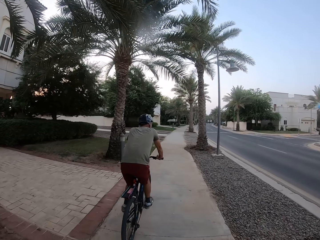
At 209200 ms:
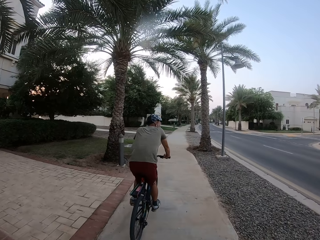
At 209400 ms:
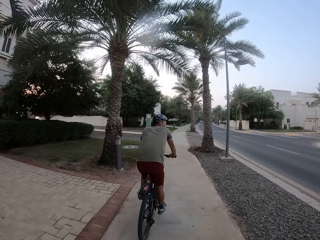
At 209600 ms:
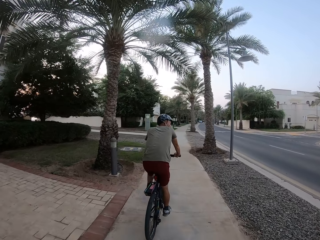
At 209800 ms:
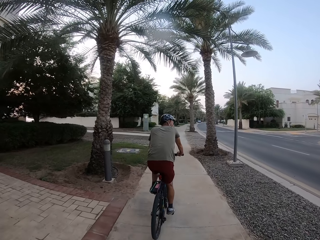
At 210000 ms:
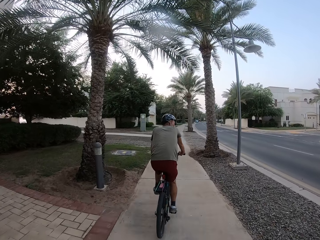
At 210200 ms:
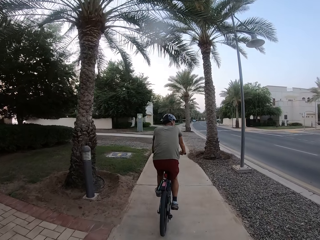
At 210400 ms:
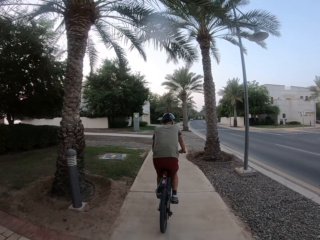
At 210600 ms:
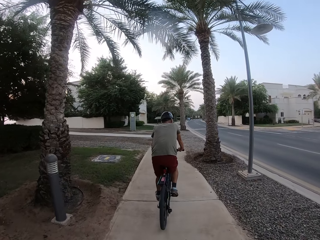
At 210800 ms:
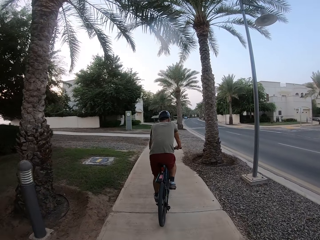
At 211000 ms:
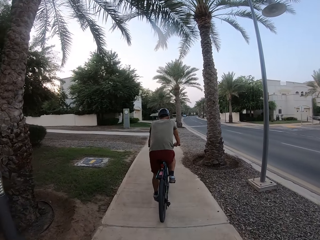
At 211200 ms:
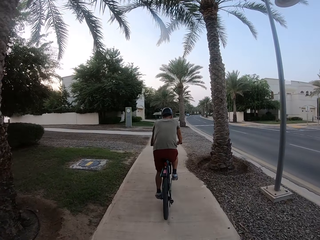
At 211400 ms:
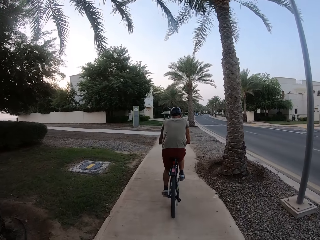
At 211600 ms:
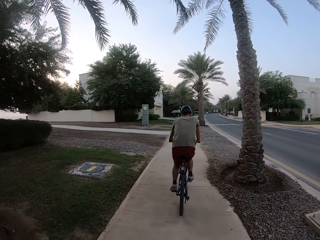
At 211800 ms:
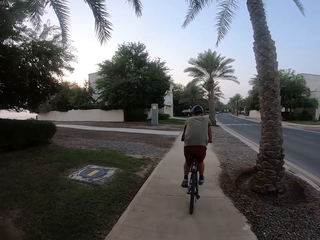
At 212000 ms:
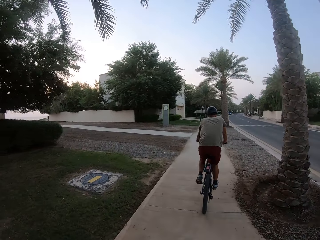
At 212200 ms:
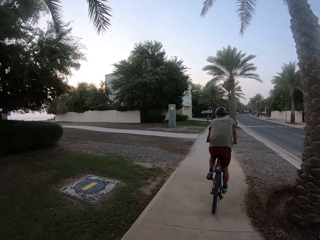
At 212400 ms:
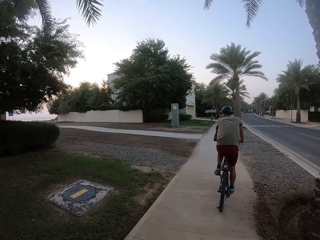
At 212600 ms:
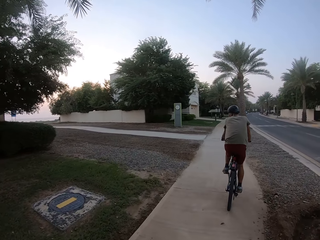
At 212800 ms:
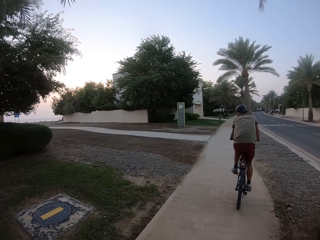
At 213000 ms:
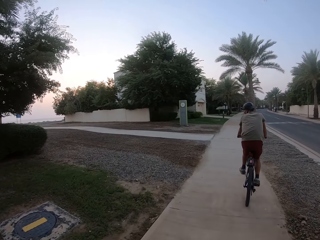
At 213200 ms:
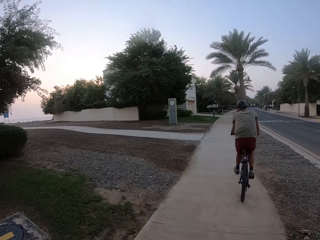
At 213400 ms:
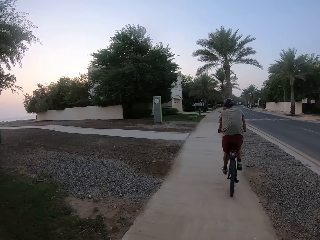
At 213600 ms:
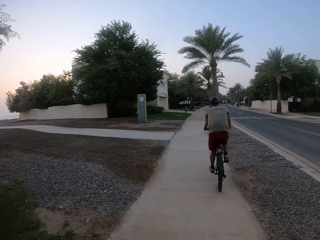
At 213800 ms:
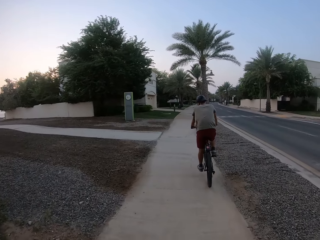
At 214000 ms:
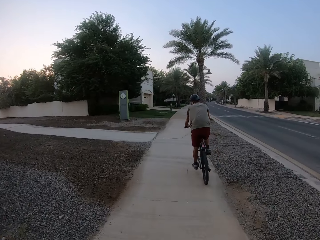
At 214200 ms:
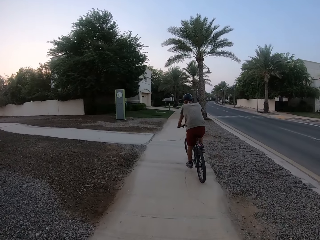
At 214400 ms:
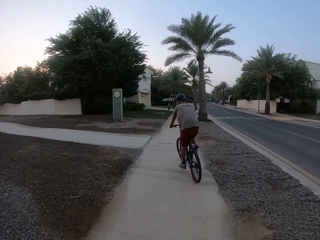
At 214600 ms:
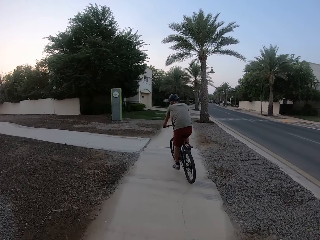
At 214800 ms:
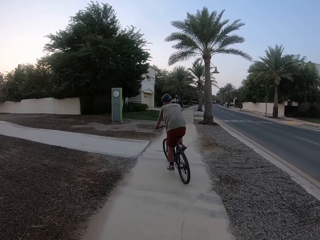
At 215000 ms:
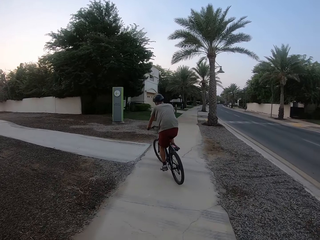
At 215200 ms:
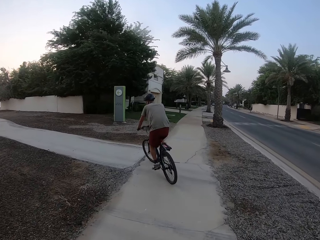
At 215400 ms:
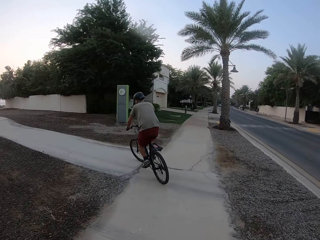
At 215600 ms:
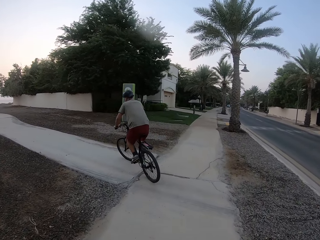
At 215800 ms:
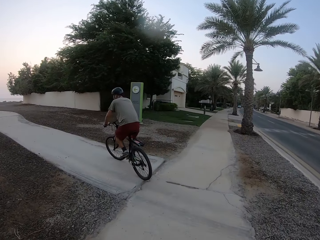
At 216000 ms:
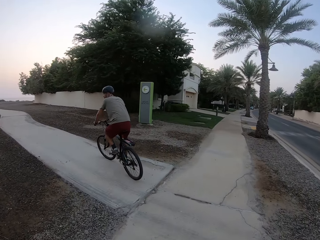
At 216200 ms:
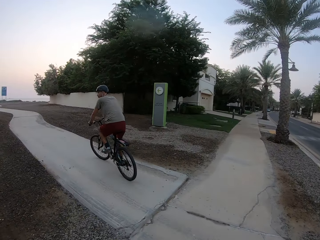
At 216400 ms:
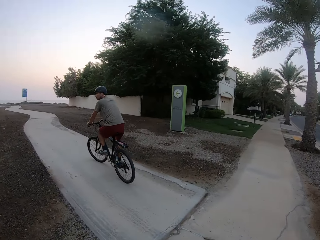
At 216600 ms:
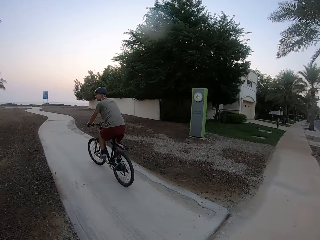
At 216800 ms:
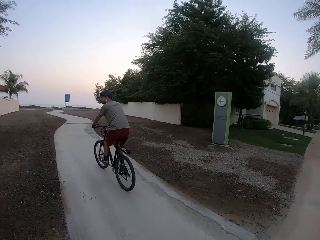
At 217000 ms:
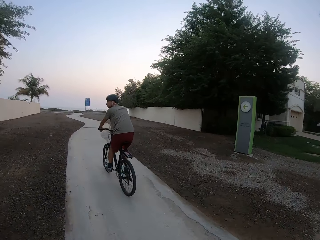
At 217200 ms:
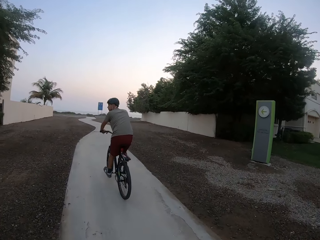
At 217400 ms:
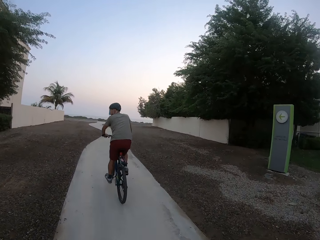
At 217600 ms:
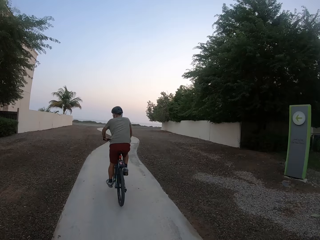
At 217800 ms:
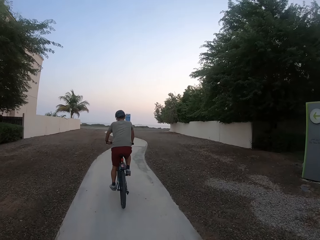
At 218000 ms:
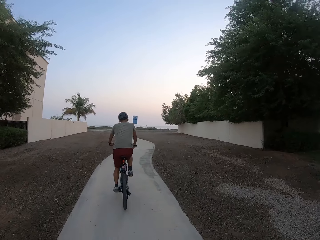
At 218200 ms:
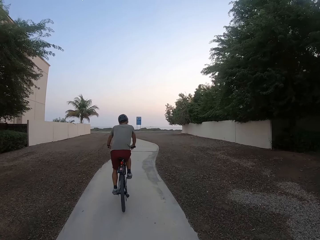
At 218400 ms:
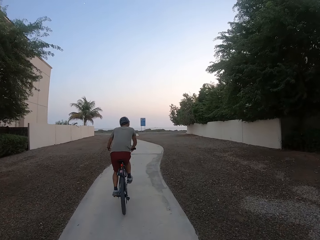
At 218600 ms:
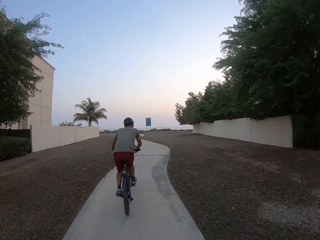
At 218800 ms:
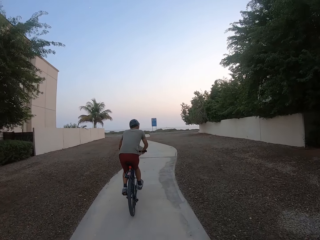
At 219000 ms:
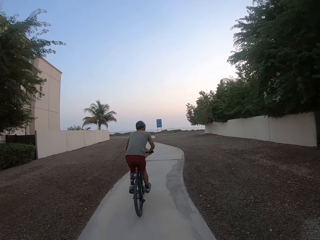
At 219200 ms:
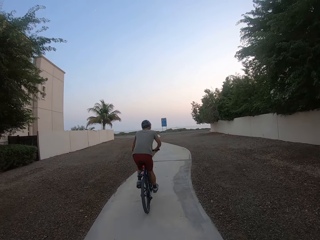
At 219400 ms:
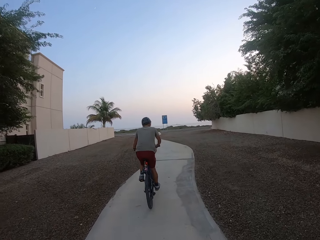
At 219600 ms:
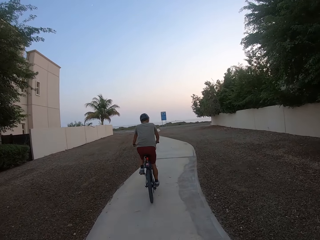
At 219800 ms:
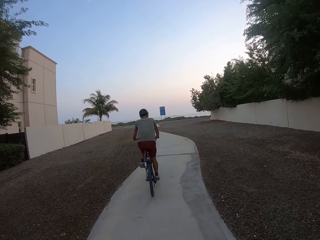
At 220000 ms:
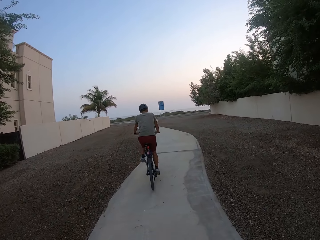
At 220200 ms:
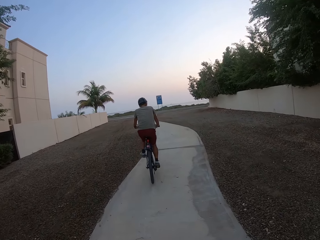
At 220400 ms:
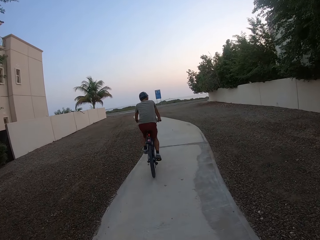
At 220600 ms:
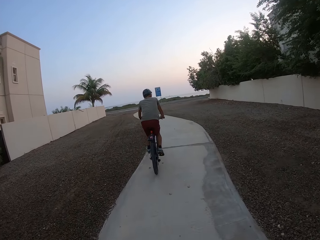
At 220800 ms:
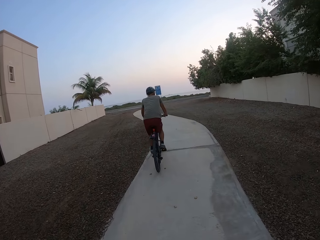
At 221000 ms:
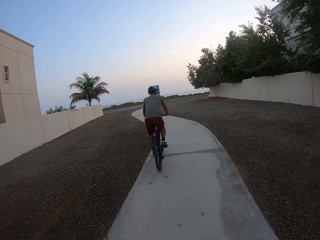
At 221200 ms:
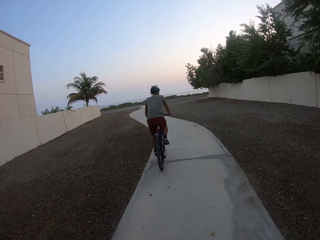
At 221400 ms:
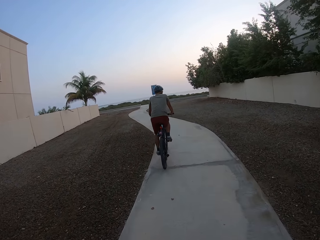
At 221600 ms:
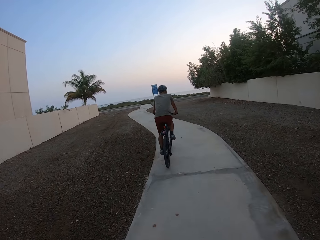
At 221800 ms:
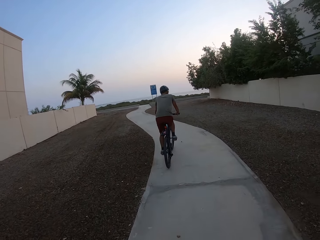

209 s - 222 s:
A man turns left. The man passes through another pavement. The camera wearer turns left.

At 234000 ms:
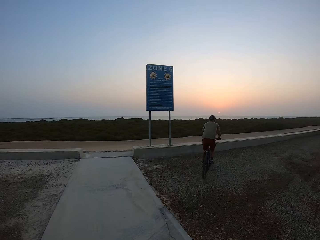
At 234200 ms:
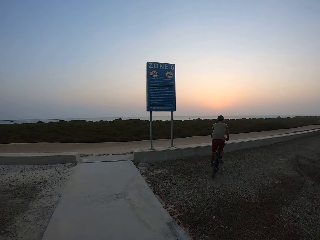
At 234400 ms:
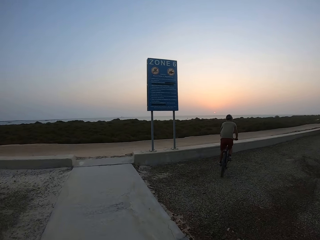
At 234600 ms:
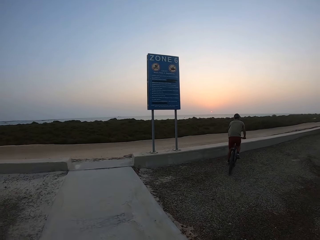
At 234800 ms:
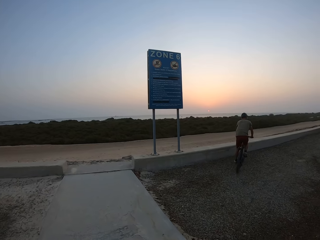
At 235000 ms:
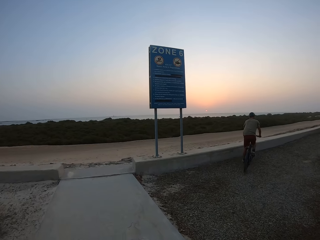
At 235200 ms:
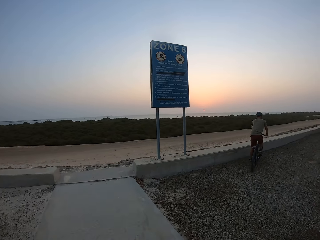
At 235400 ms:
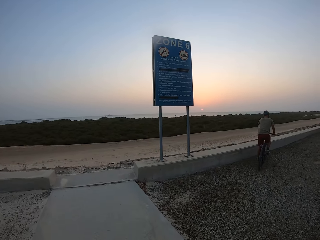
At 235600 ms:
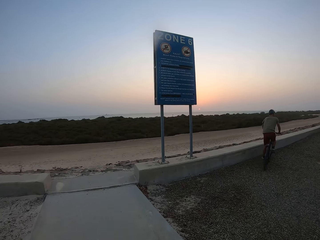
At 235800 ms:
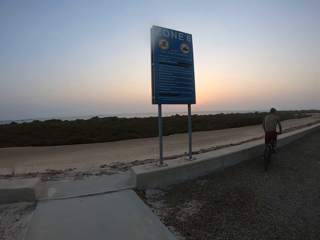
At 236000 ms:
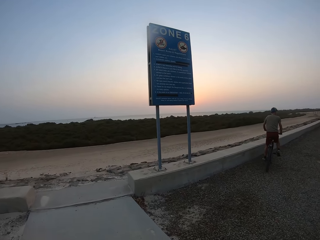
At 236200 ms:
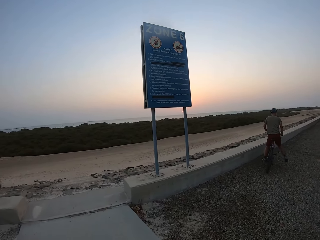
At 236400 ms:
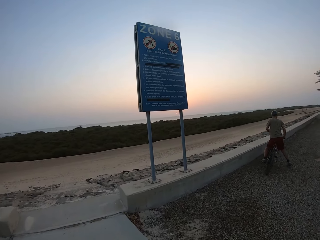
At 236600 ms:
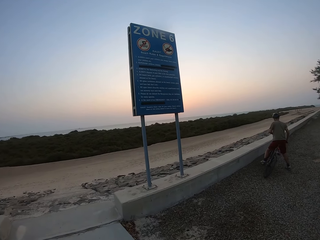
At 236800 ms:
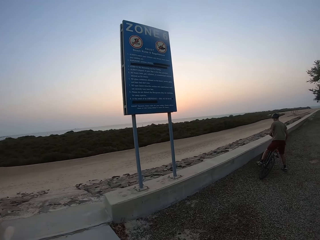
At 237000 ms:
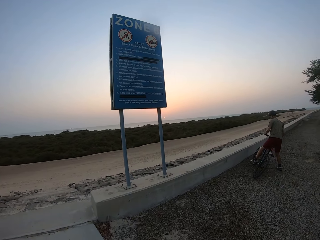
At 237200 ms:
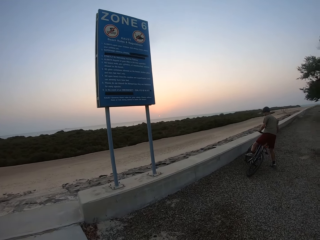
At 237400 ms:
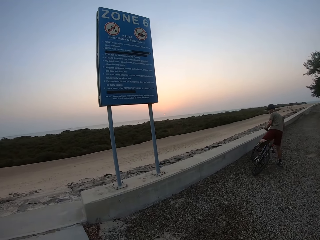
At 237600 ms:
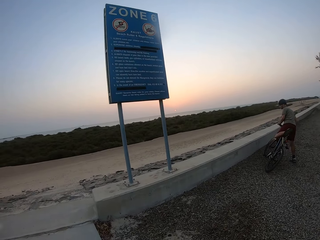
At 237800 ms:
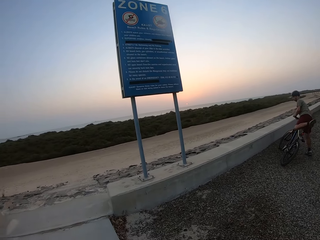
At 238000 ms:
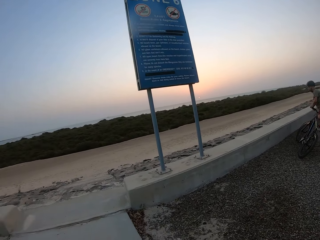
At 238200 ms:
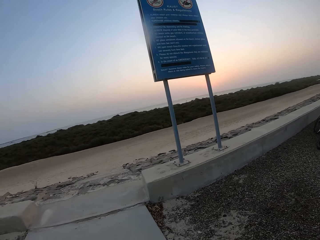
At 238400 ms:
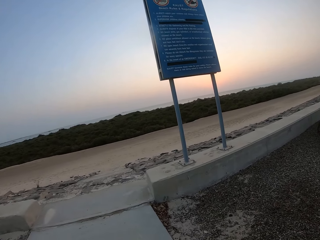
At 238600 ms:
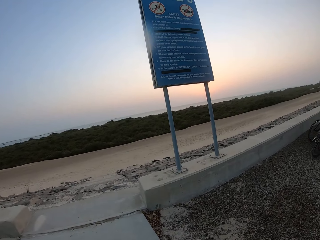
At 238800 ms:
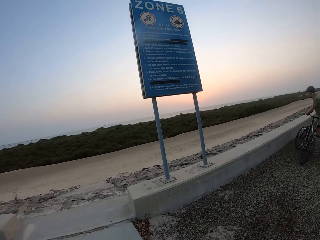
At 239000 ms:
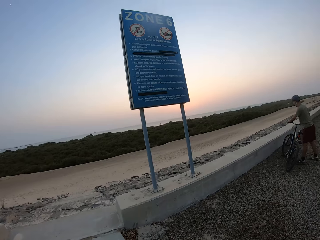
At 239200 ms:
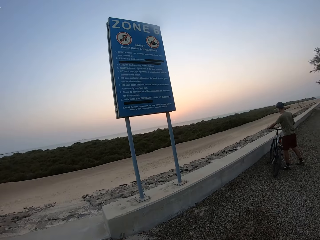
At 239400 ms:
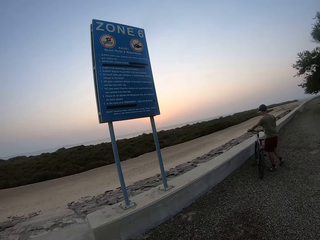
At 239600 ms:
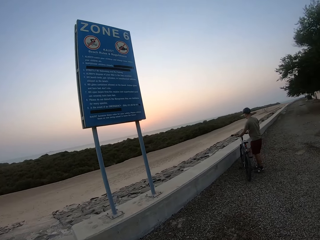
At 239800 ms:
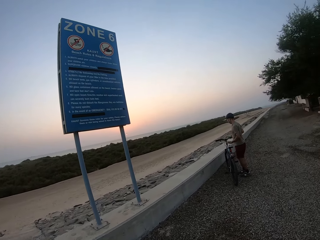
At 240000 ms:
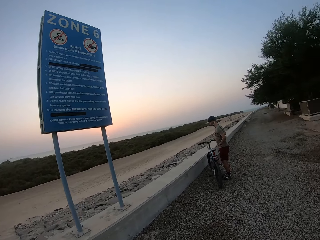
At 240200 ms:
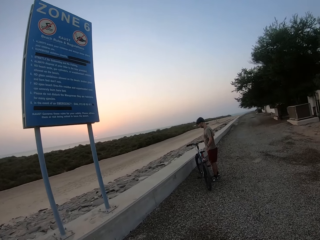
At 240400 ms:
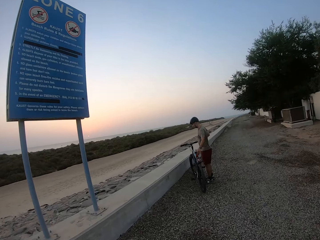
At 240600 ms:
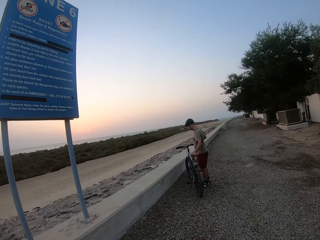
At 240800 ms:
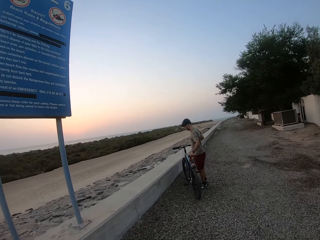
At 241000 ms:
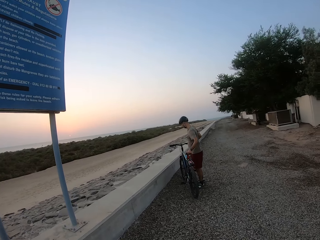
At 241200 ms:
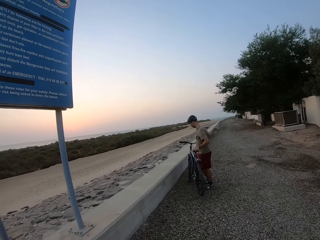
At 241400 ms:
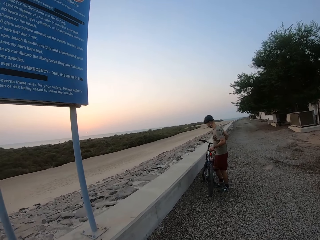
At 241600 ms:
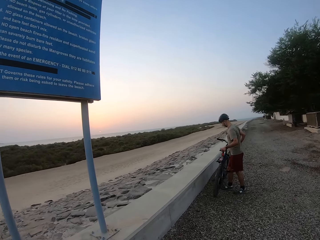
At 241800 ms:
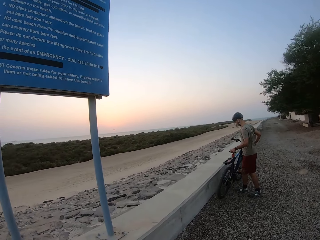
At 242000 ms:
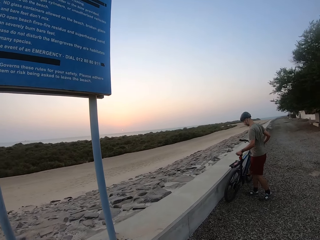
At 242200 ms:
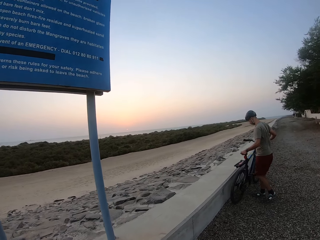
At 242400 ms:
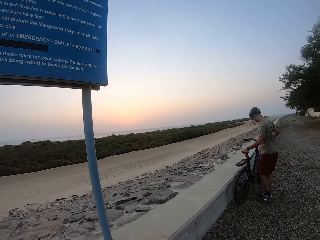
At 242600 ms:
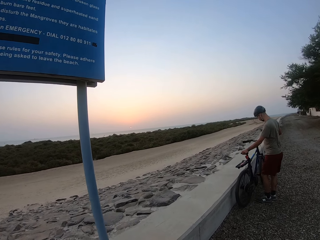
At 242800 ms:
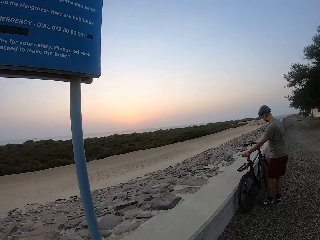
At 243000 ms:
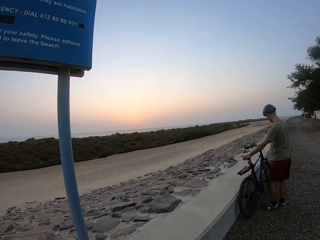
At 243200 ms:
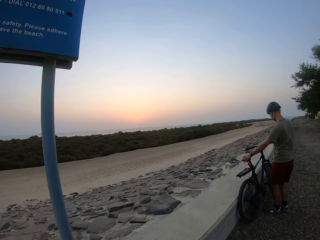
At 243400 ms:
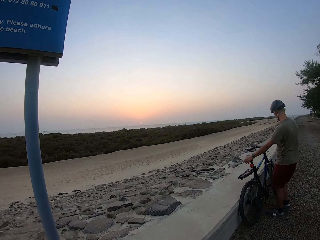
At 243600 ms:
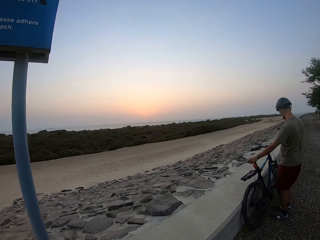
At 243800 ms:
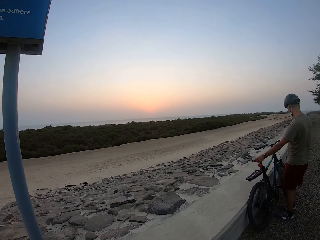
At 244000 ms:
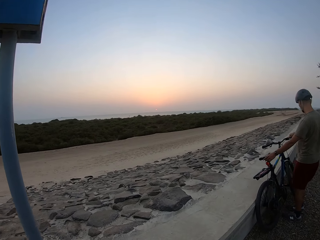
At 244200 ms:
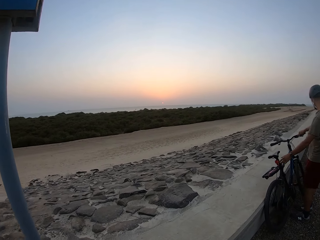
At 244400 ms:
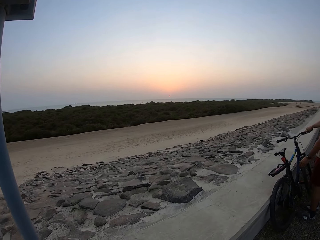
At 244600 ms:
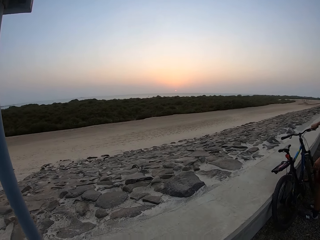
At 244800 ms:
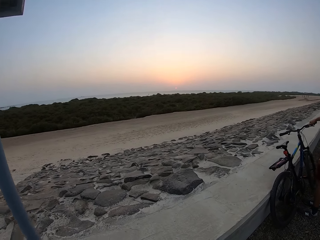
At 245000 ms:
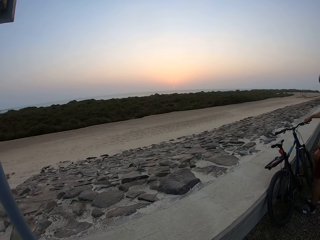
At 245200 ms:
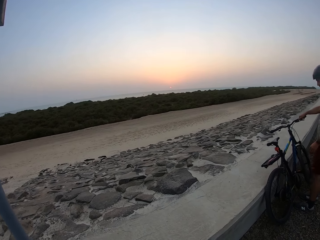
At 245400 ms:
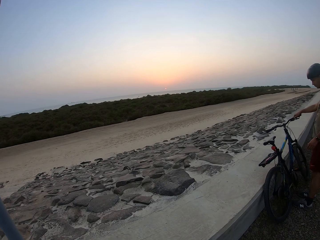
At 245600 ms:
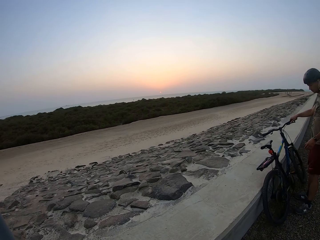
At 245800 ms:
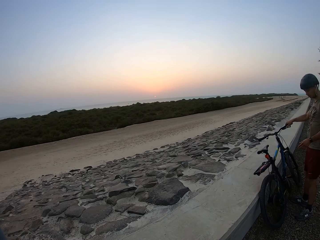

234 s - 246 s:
A man stops his bicycle. He alights from the bicycle. He parks the bicycle. He holds the bicycle.
